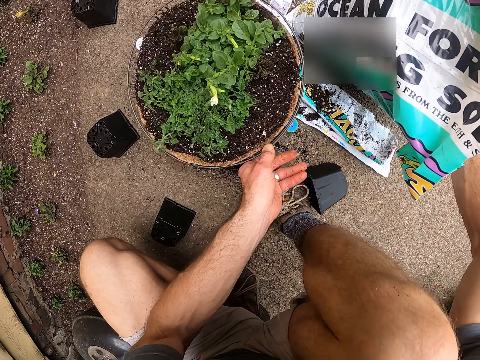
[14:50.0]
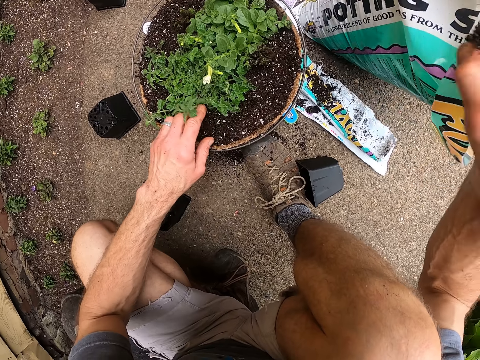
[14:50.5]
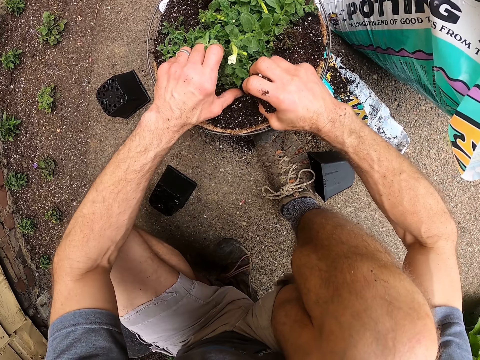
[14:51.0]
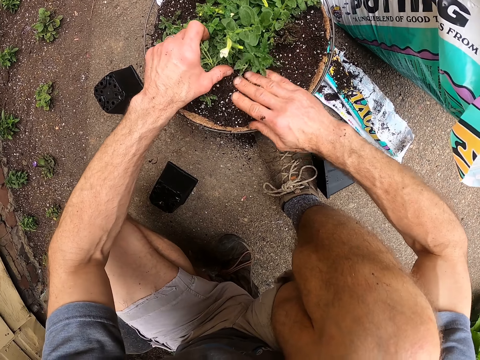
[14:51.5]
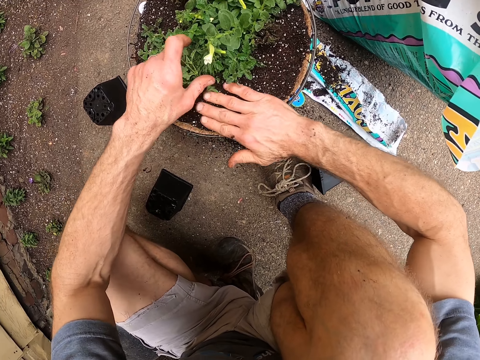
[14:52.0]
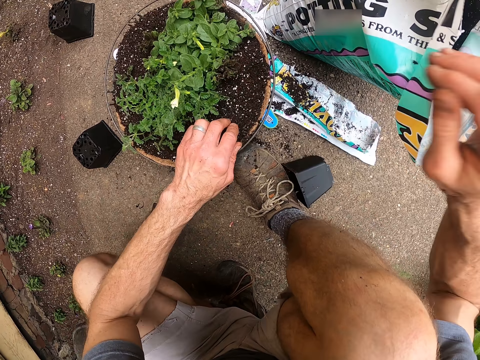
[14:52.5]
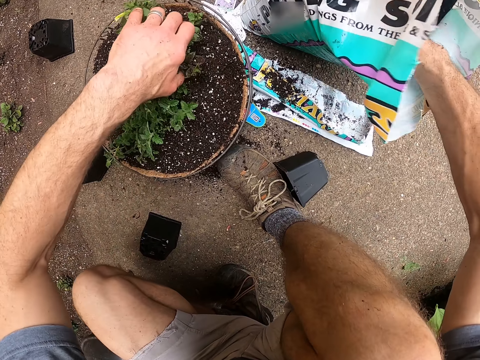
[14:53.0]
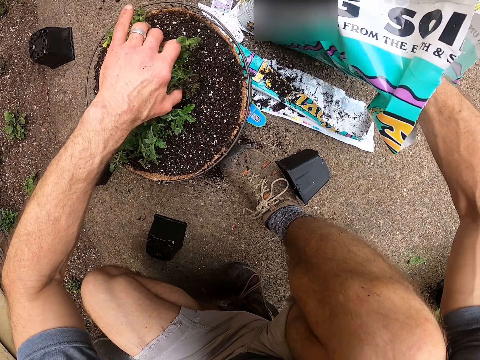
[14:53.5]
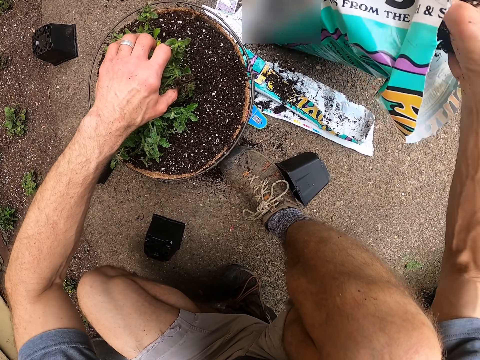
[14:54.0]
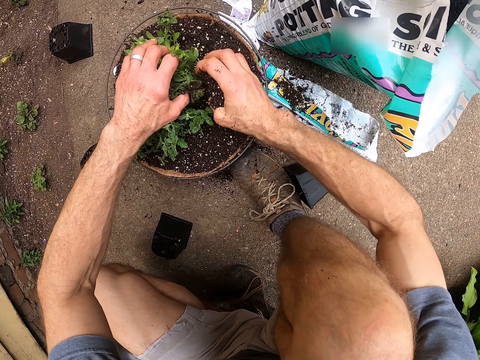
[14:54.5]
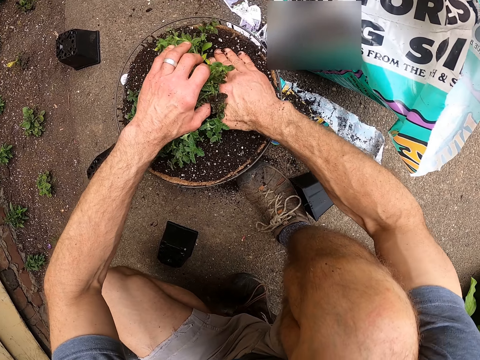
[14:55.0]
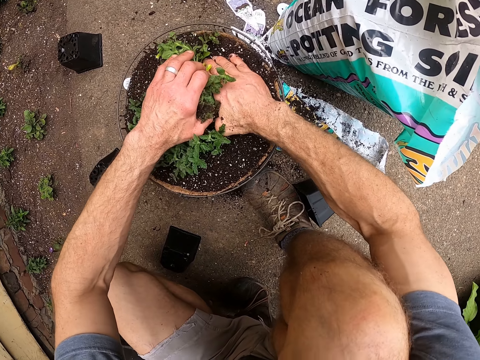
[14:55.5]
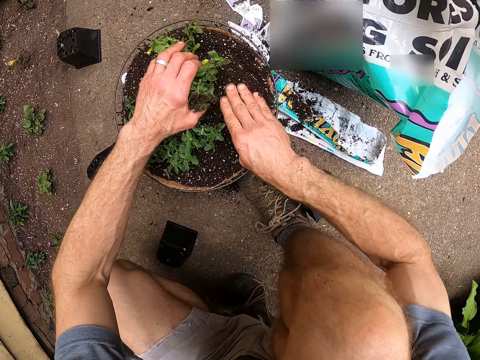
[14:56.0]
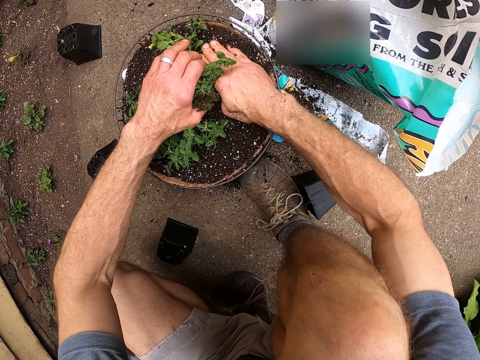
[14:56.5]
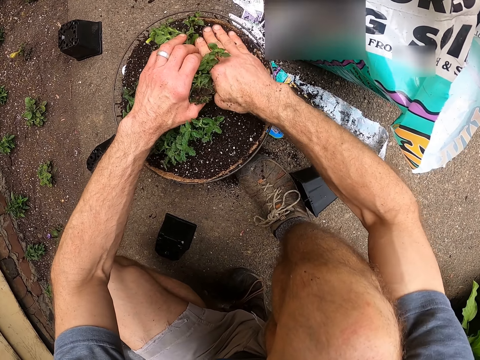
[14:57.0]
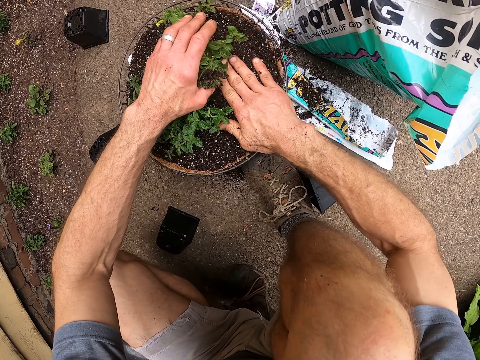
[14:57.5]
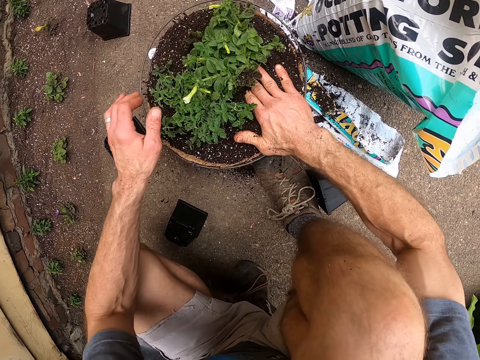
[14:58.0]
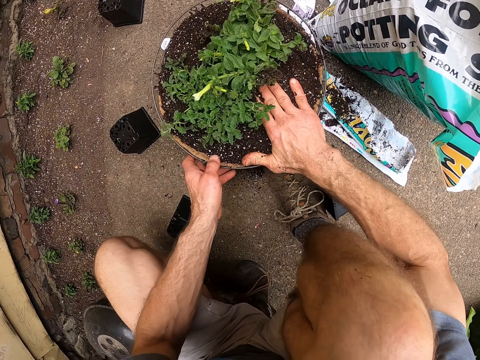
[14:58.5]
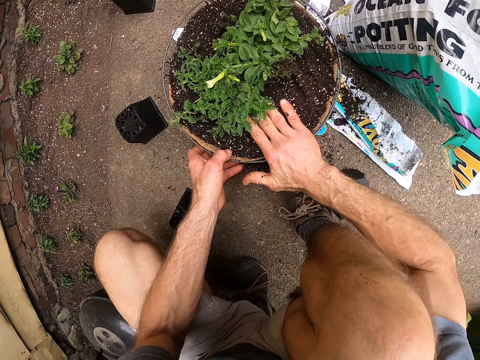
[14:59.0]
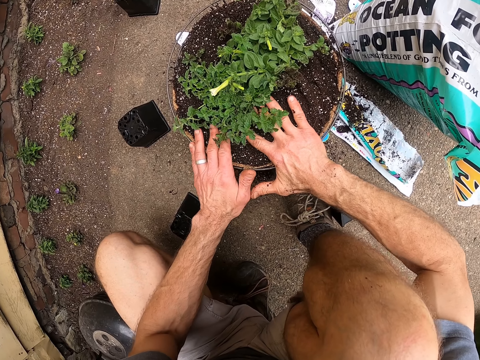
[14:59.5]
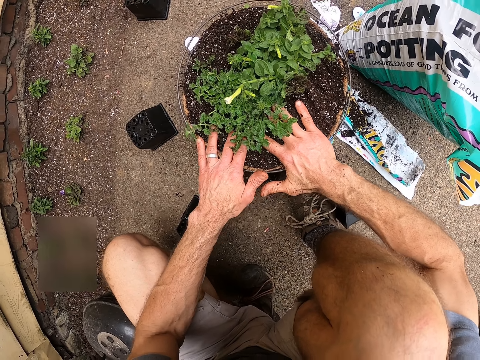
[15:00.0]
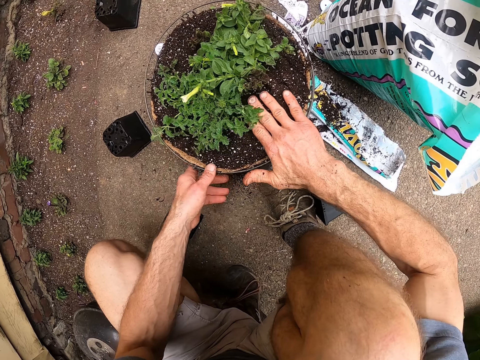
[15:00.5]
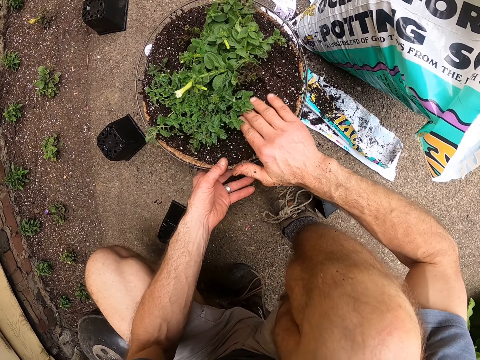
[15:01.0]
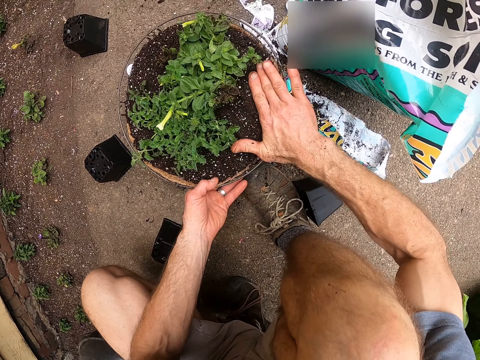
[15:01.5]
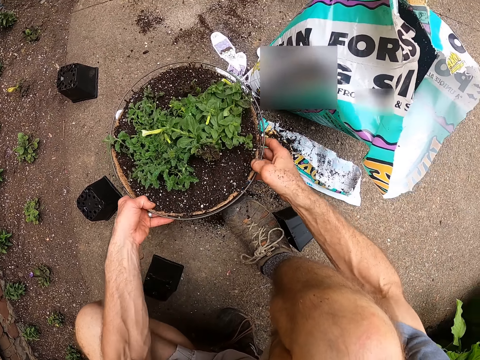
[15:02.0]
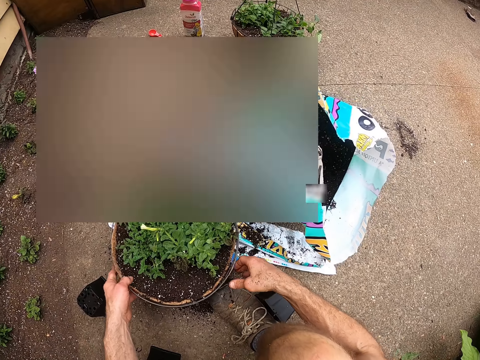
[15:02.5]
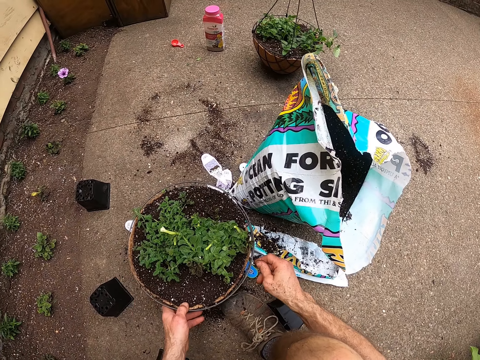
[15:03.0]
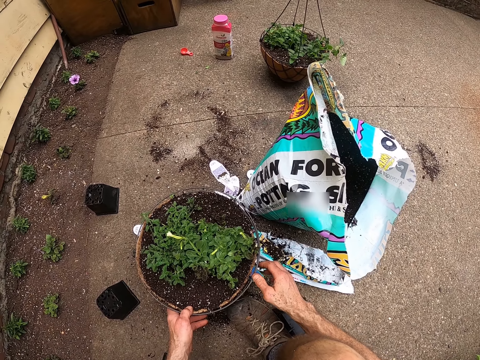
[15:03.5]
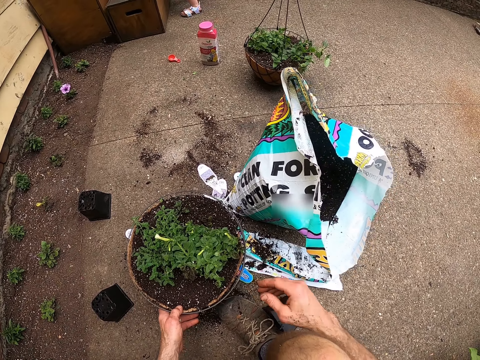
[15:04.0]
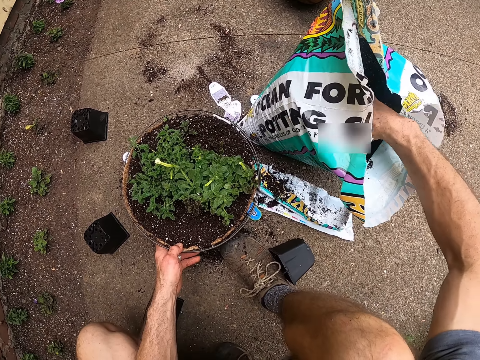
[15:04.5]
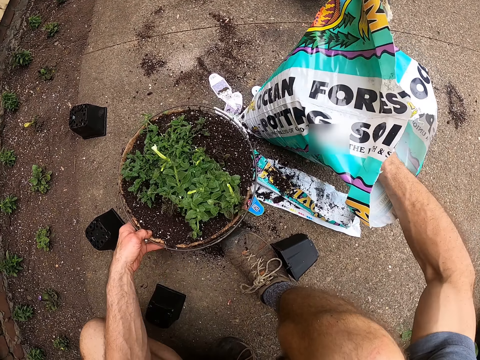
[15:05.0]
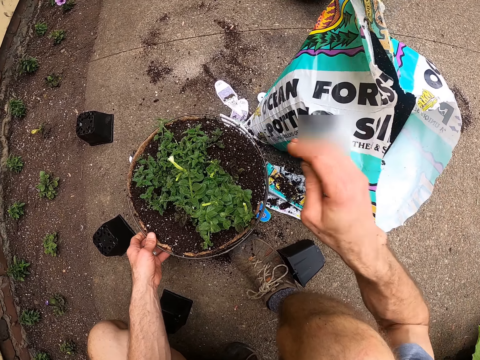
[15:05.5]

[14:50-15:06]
The camera wearer rotates the plant pot. They scoop the soil from a bag into the flower pot. They take the pot soil from the bag and put the soil in the plant pot. They press the soil into the flower pot. They rotate the plant pot.

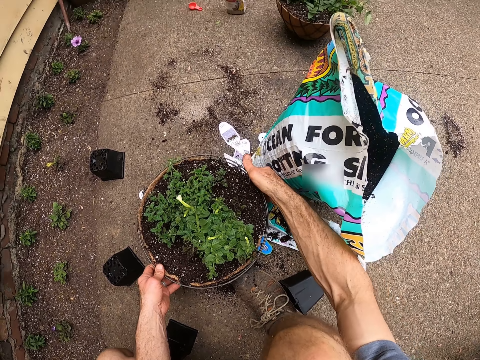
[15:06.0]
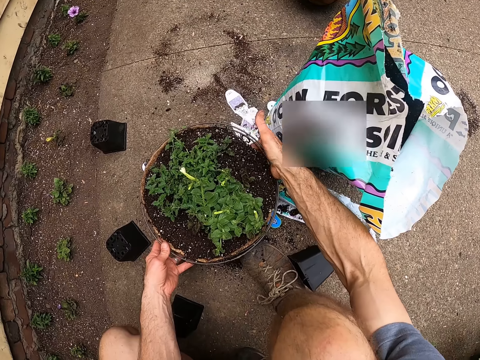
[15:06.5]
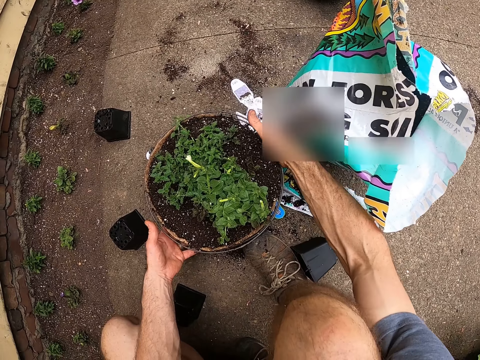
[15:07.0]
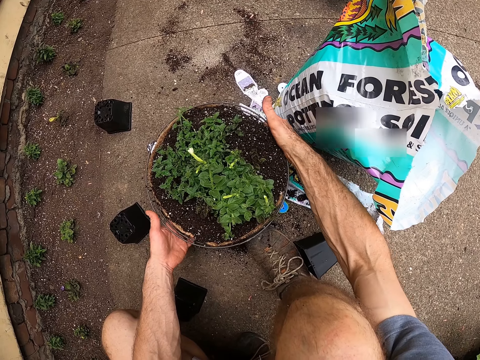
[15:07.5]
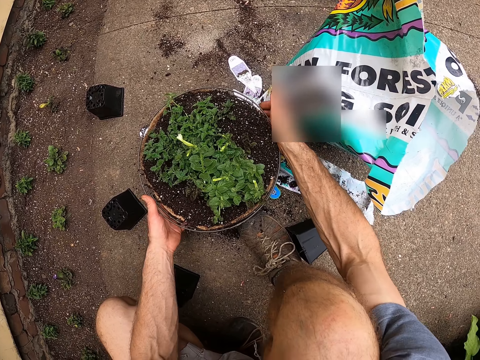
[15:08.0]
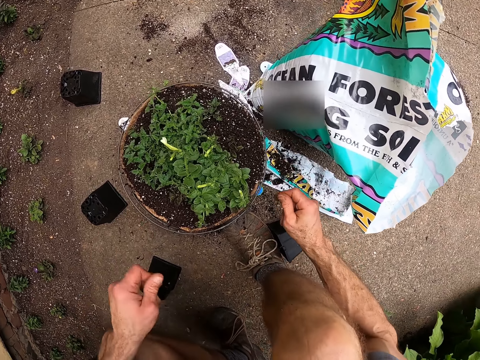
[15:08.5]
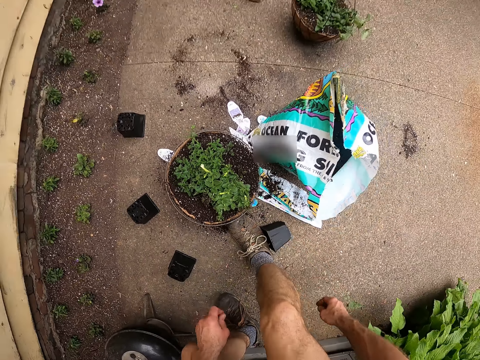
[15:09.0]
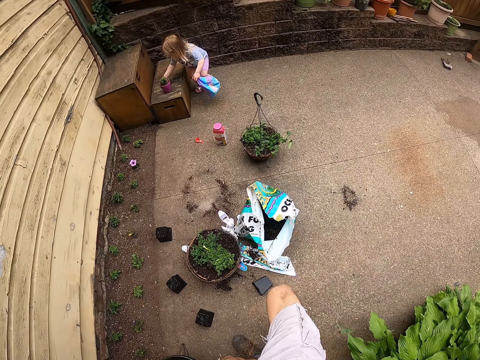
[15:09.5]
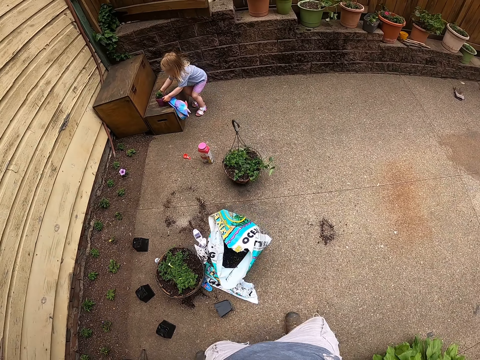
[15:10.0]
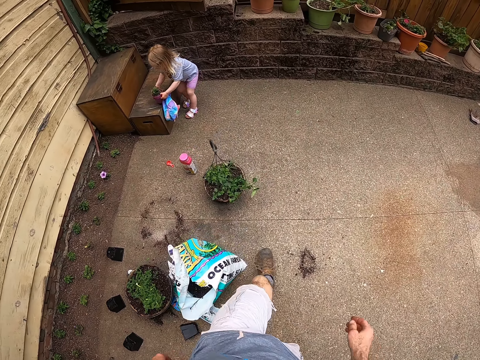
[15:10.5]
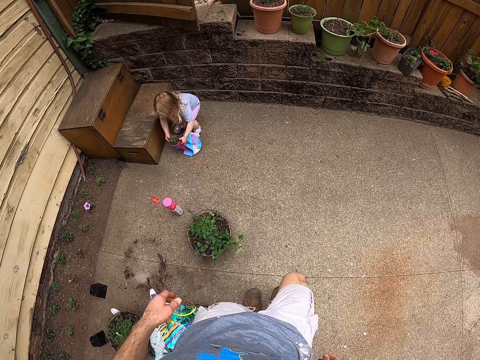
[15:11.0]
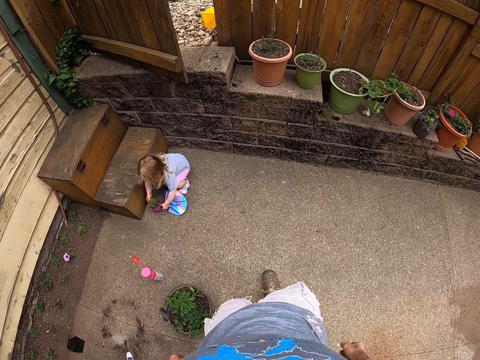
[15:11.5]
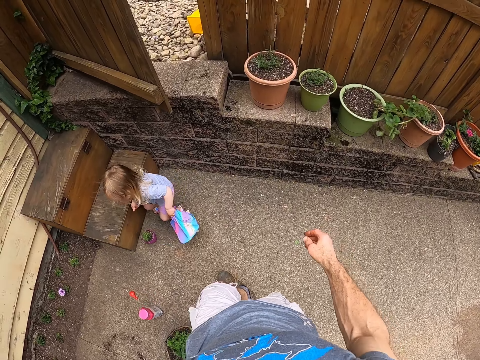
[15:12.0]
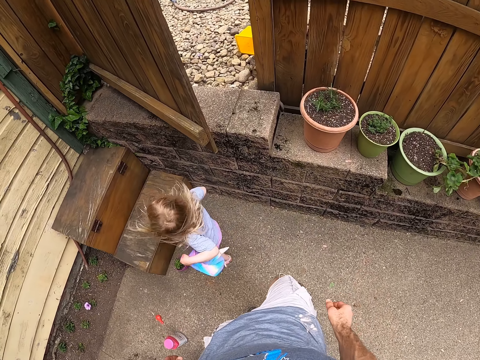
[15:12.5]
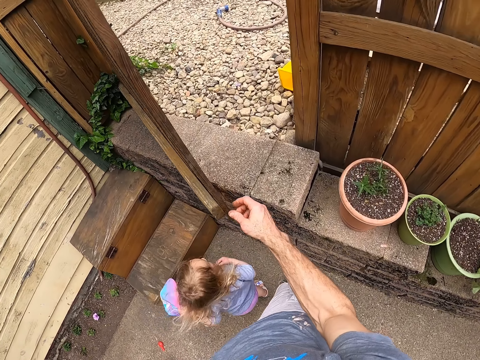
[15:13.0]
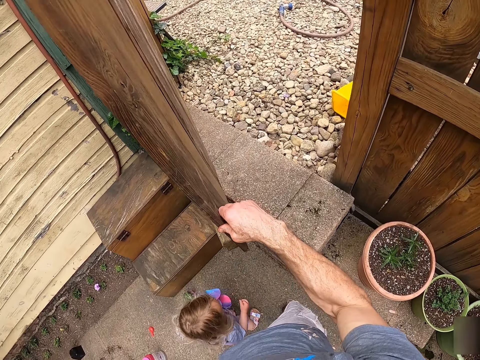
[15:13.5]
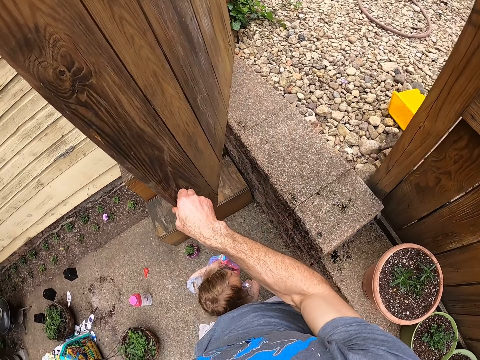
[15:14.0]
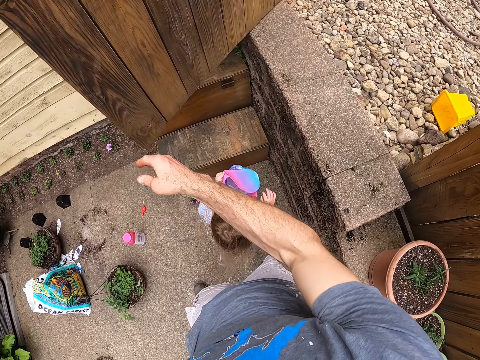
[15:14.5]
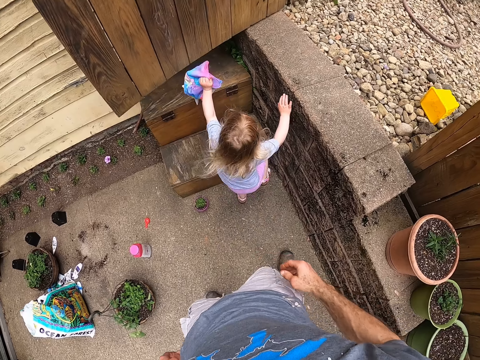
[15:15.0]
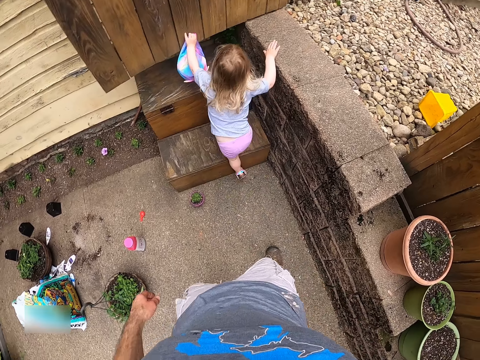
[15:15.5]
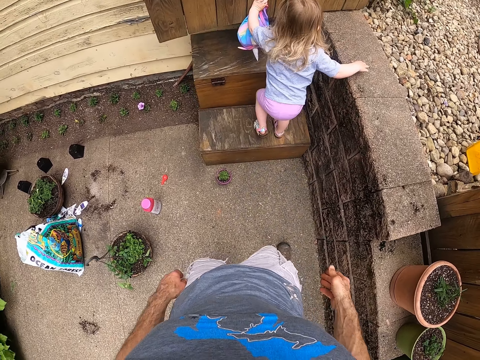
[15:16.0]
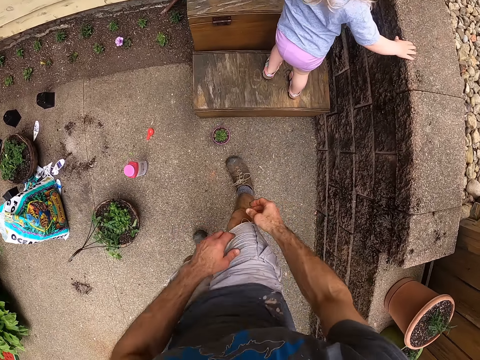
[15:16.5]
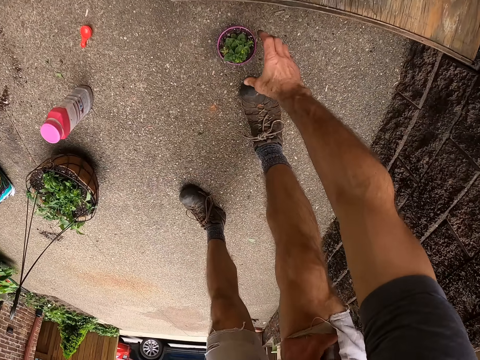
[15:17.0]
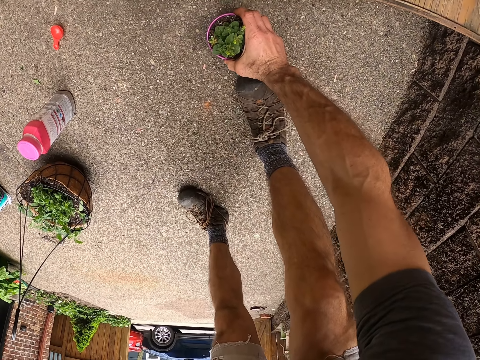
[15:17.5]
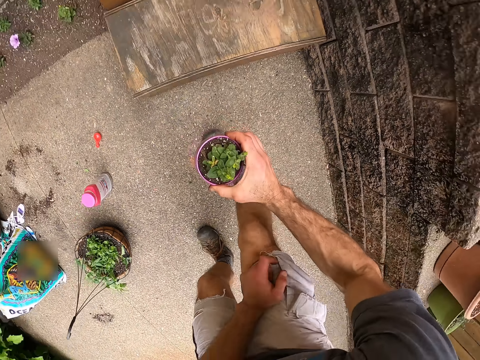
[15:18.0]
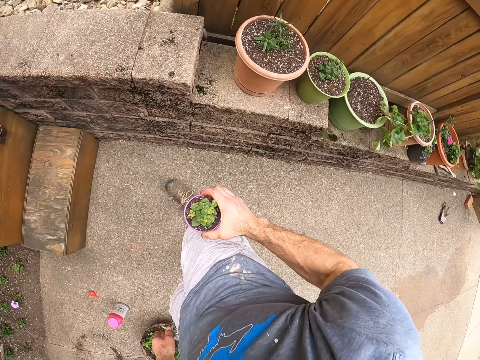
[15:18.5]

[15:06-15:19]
The camera wearer adjusts the flower pot. They stand up. A child takes the plant pot. The camera wearer walks towards the child. They open the door. The child walks up the stairs. The camera wearer picks up a small flower pot.
